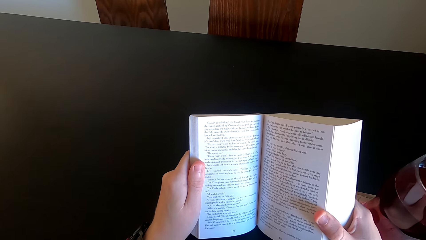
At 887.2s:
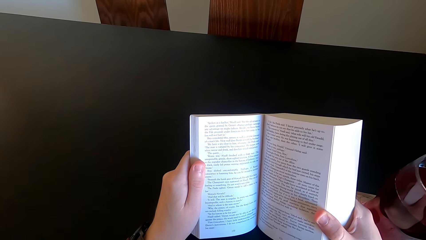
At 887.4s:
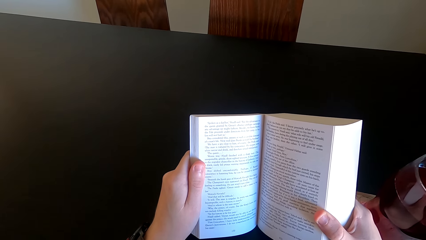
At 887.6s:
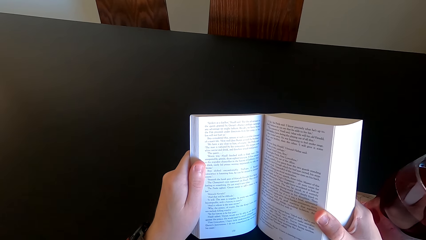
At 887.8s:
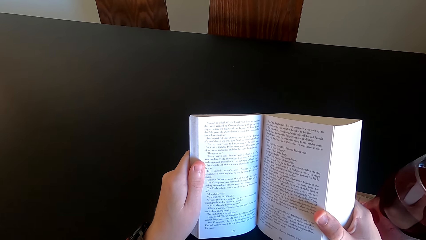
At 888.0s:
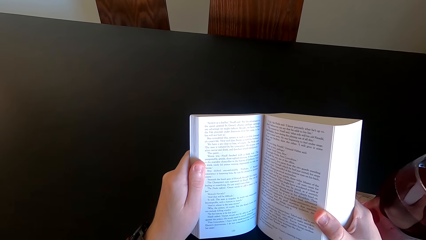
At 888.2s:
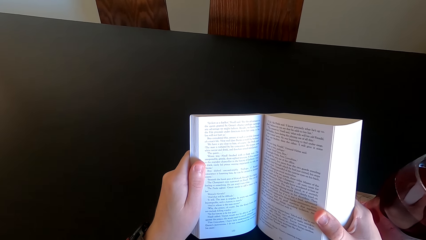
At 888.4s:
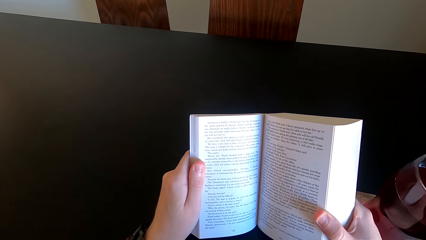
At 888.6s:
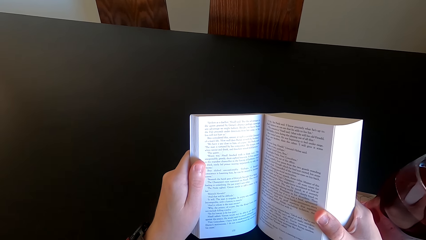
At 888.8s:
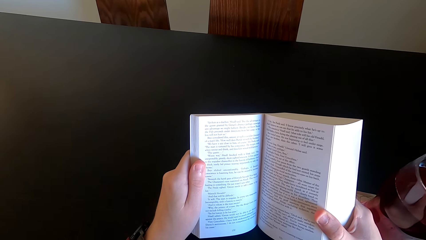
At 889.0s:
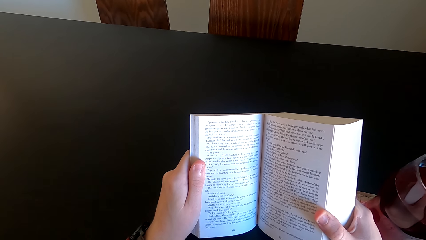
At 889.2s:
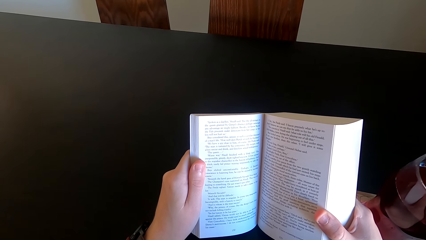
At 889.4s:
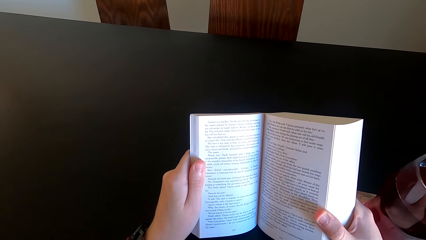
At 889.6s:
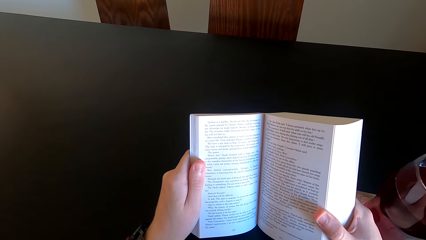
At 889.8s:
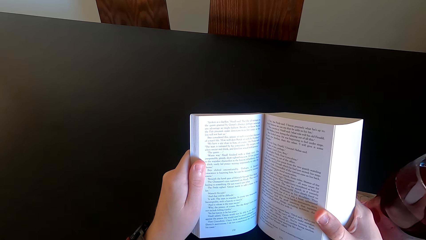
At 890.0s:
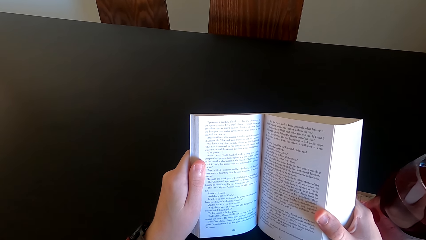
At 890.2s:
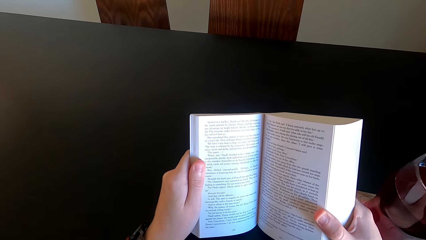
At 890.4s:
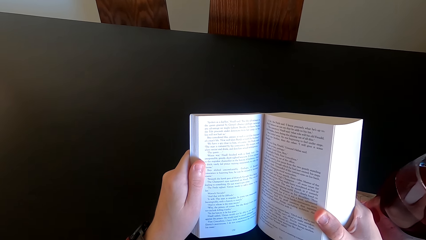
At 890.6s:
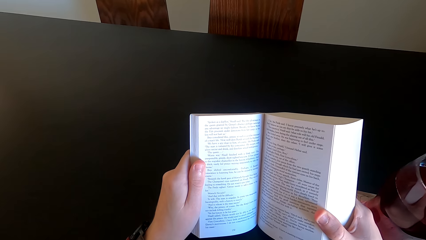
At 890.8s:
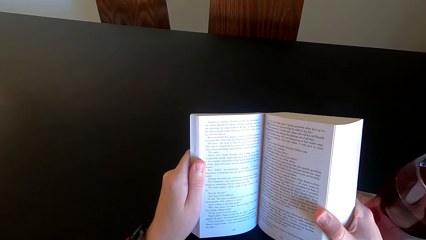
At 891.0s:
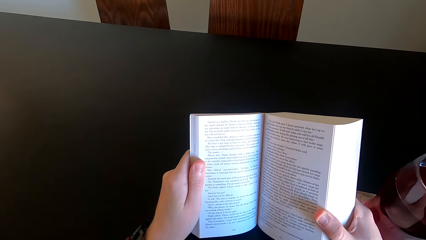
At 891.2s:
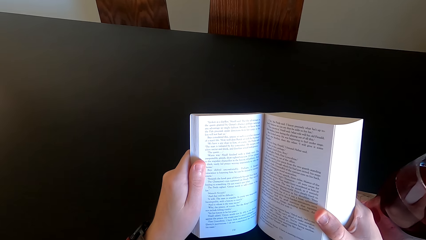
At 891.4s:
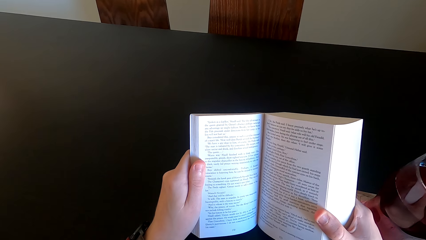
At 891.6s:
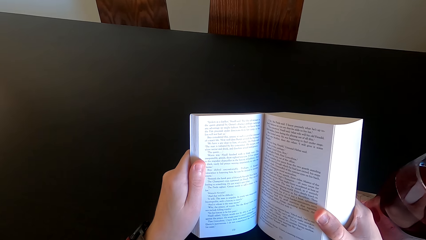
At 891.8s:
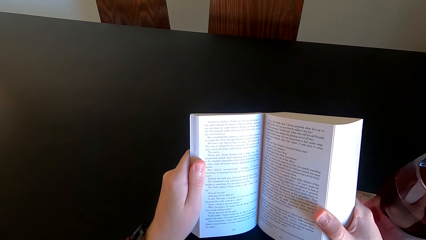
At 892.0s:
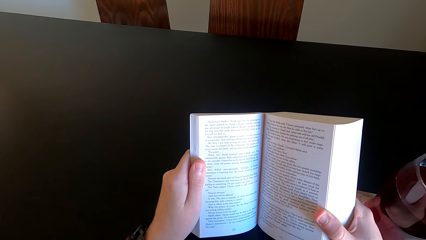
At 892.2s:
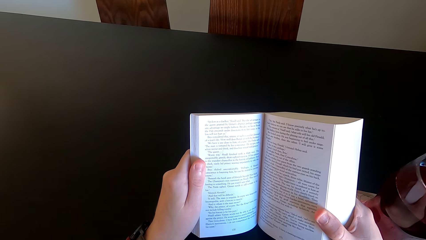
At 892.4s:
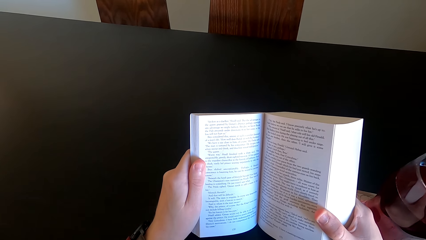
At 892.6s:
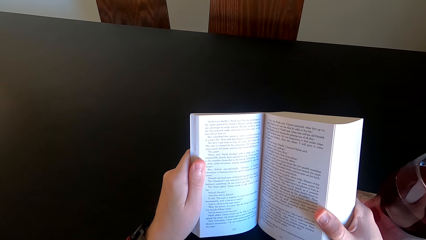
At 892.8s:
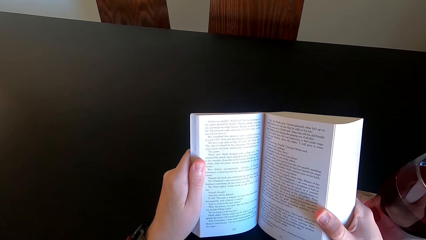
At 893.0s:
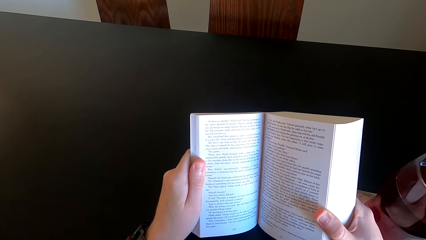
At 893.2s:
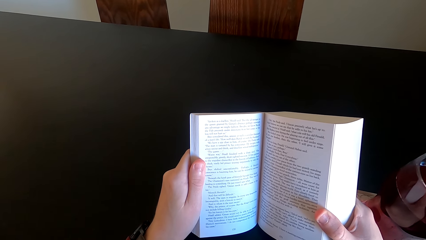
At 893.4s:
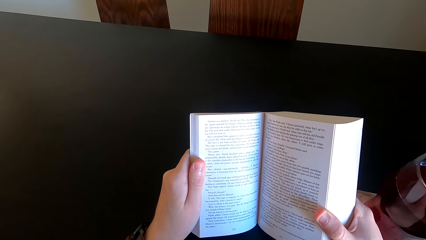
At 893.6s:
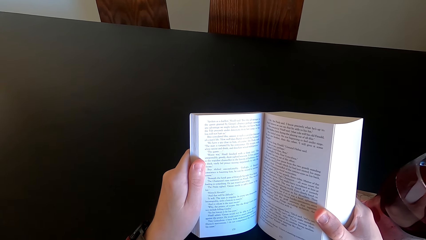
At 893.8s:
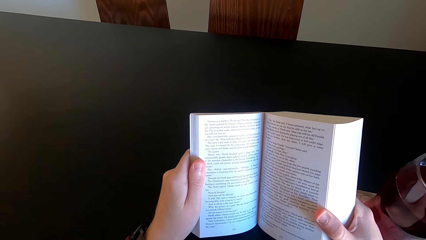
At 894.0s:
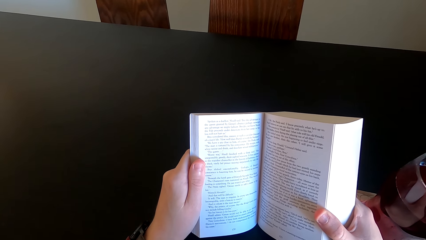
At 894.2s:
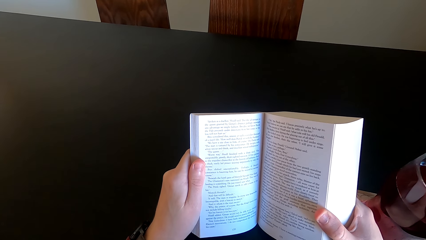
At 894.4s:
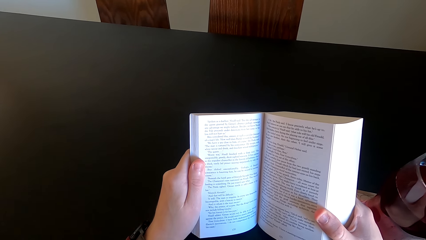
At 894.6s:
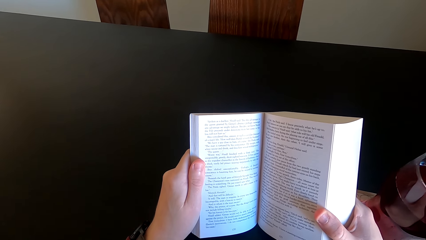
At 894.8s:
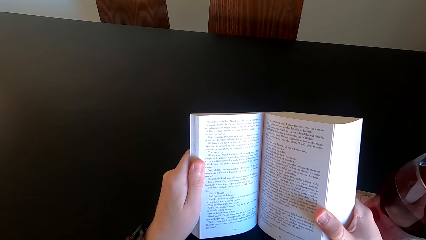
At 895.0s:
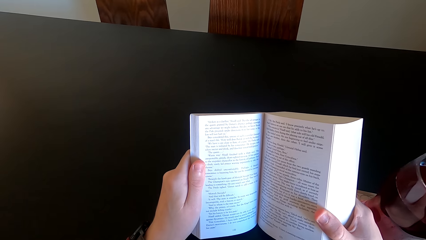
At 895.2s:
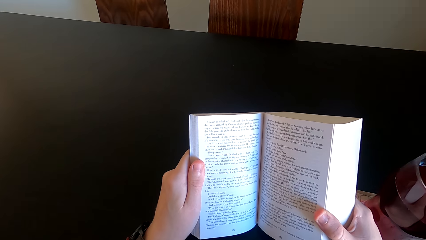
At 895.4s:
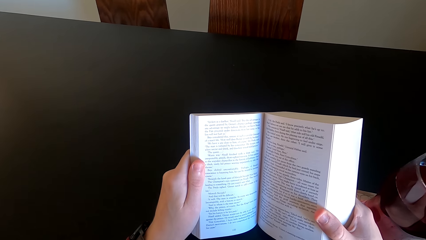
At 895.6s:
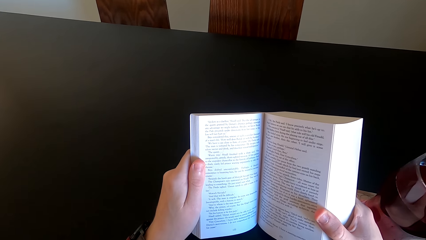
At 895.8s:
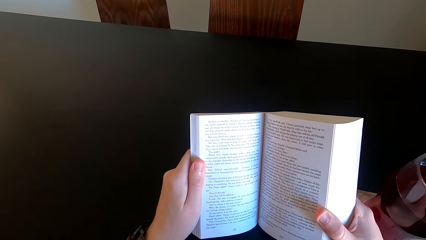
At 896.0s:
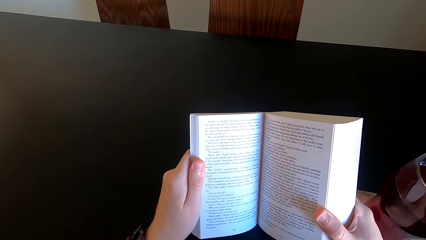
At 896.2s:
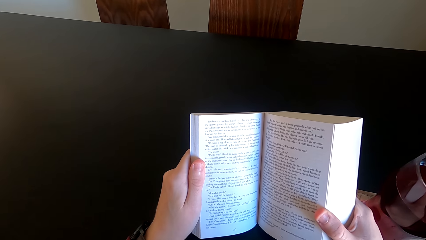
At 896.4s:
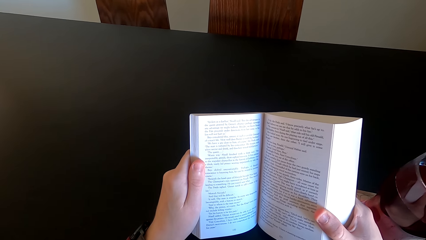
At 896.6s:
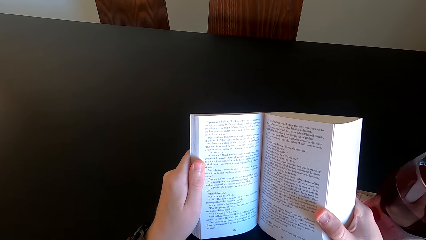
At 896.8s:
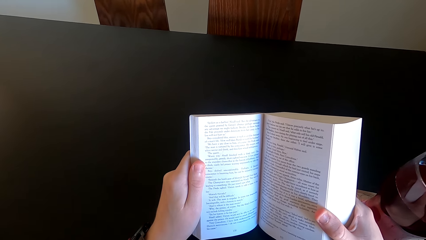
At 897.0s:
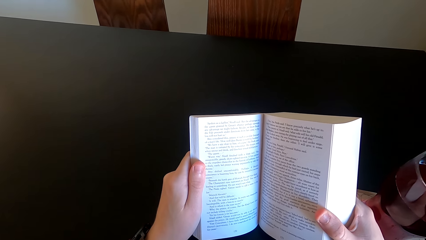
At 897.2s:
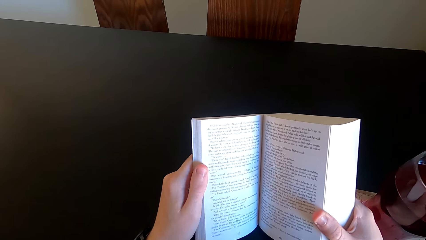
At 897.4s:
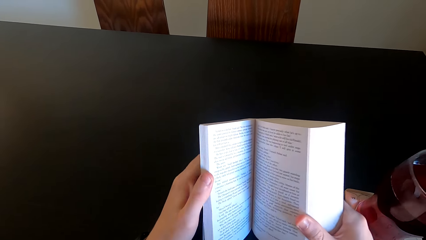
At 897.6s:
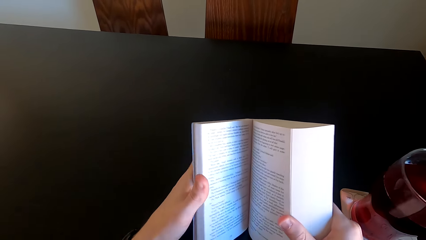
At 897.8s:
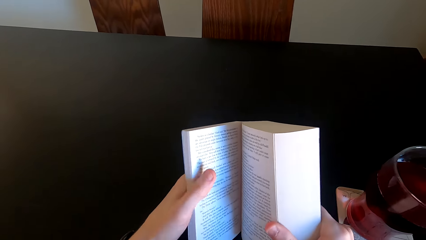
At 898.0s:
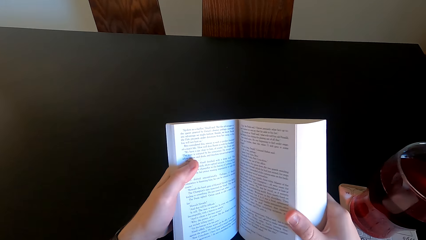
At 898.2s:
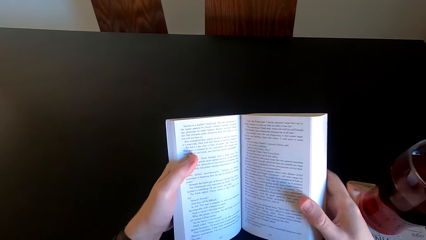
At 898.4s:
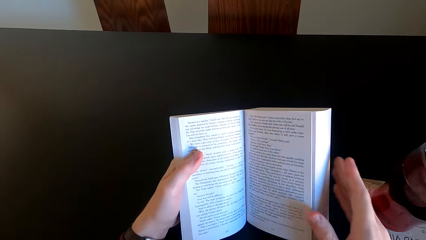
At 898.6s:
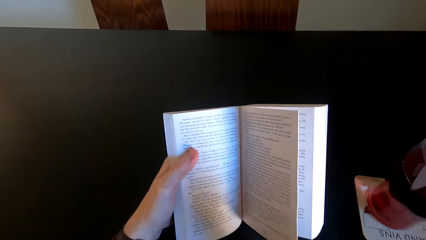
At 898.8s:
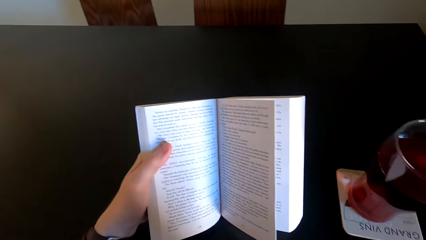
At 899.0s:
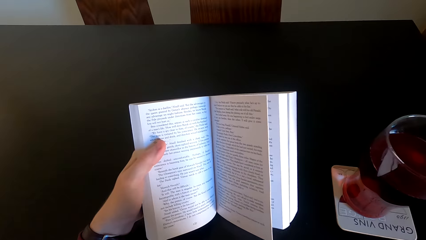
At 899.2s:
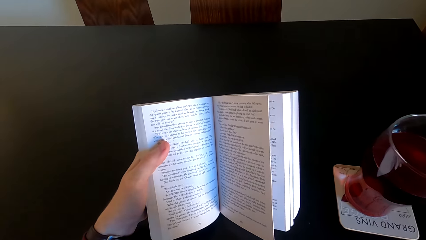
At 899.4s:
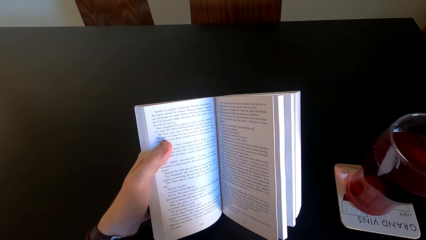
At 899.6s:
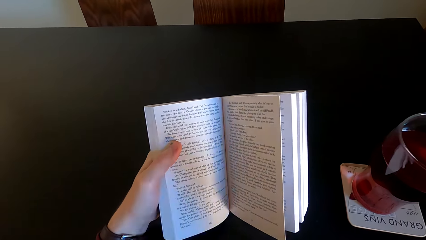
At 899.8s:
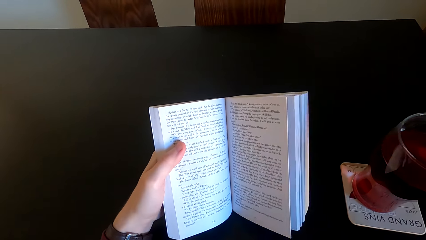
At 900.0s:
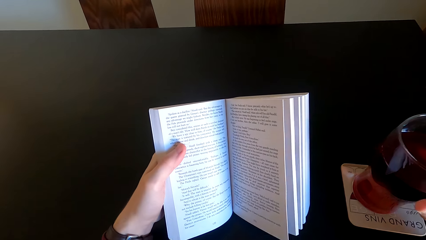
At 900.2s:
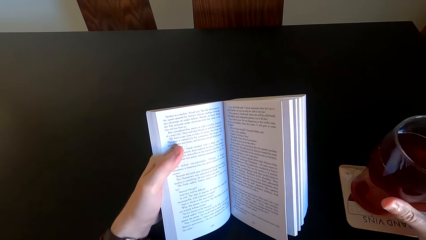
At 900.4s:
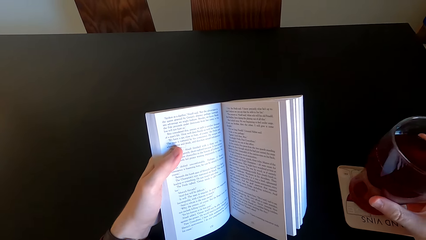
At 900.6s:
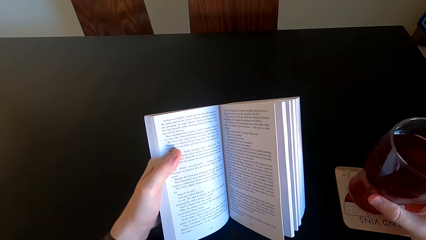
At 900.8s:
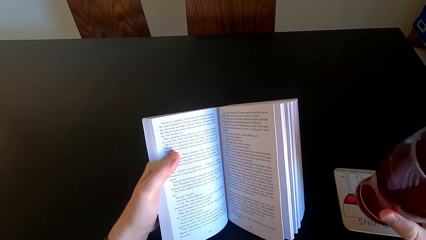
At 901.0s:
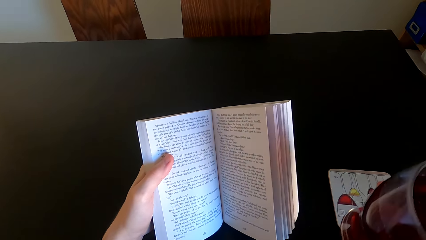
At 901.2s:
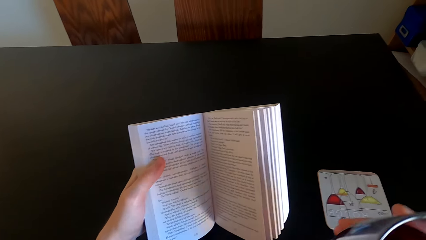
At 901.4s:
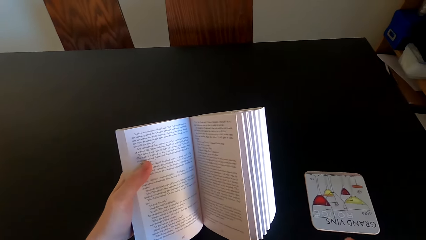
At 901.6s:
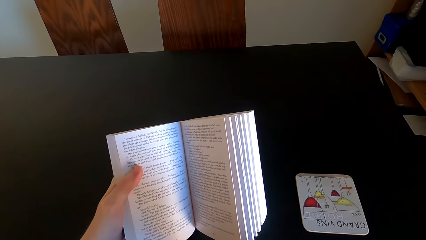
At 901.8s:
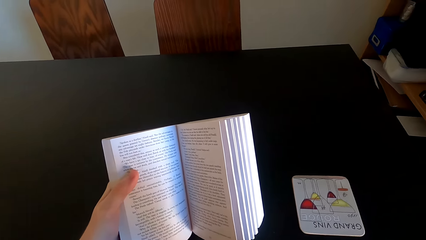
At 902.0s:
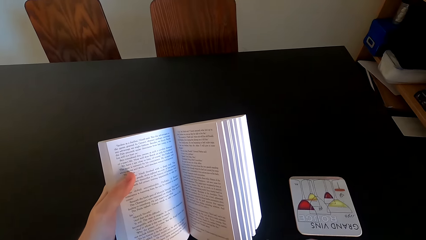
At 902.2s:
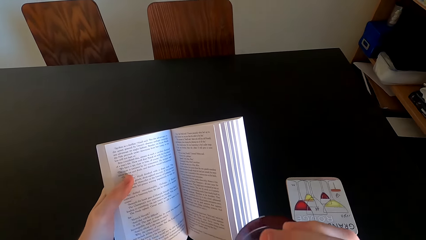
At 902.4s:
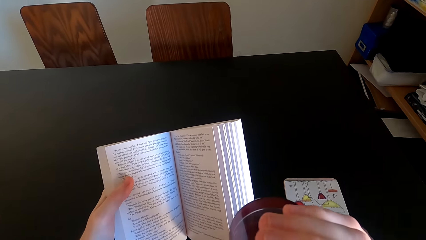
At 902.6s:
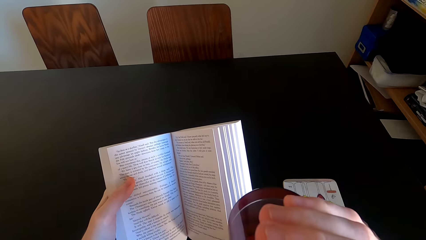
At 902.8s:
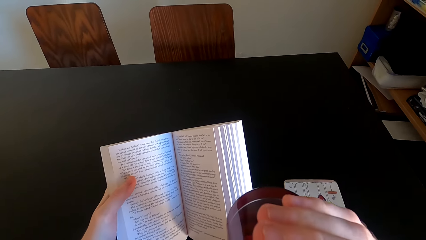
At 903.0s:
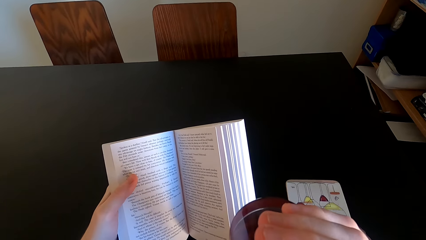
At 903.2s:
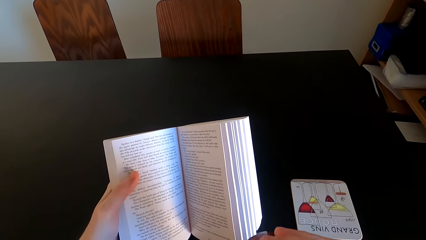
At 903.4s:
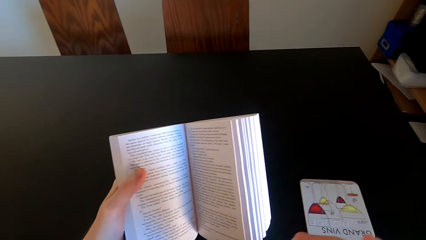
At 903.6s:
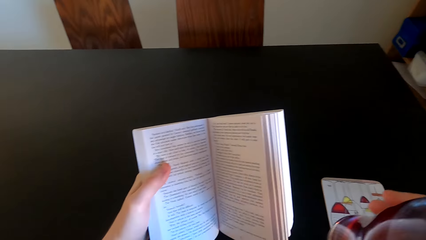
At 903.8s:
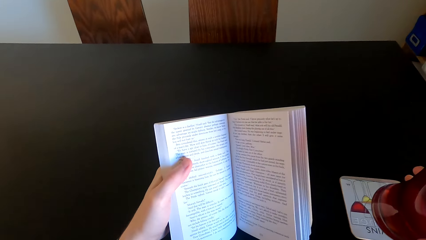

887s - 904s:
The camera wearer moves his hand. He takes a tumbler from the table. He drinks juice from the tumbler.
